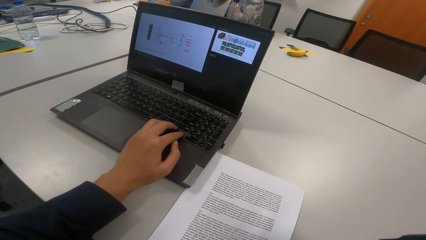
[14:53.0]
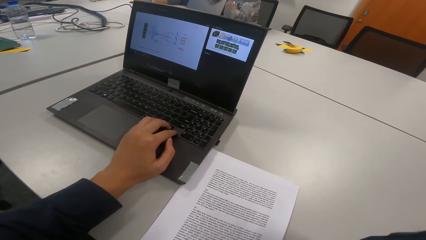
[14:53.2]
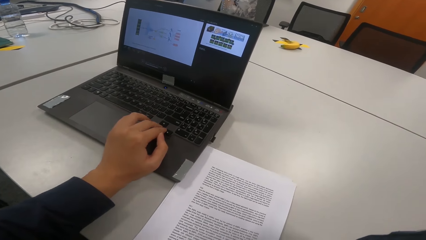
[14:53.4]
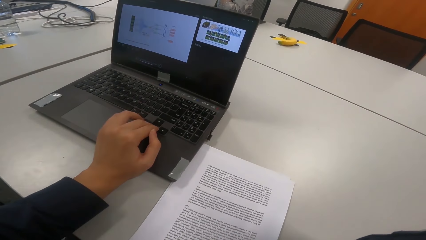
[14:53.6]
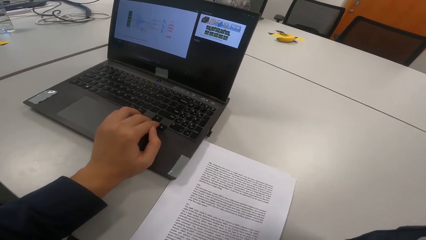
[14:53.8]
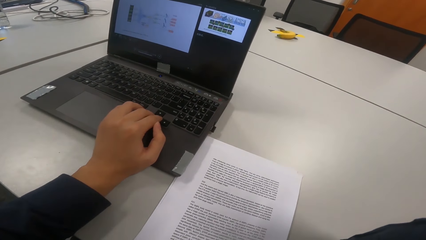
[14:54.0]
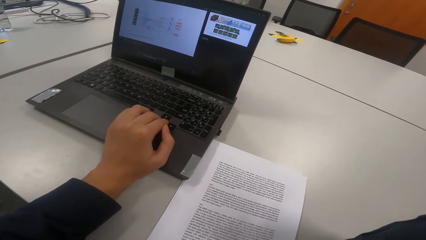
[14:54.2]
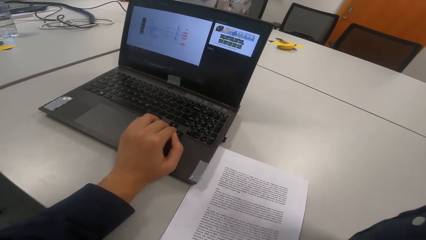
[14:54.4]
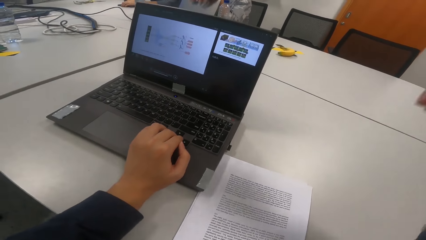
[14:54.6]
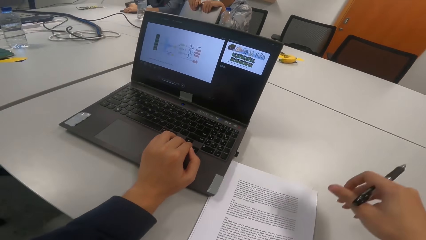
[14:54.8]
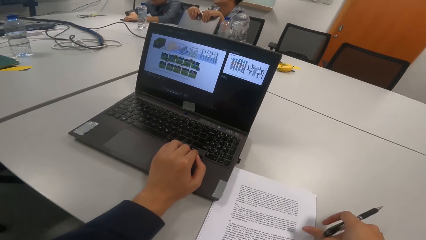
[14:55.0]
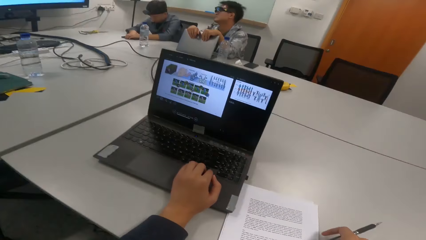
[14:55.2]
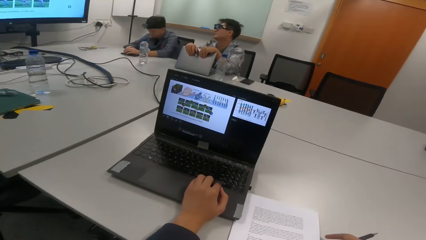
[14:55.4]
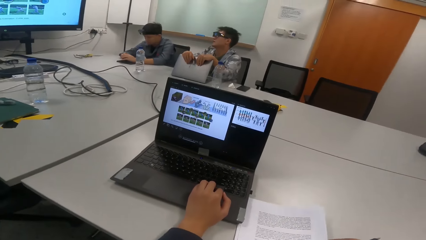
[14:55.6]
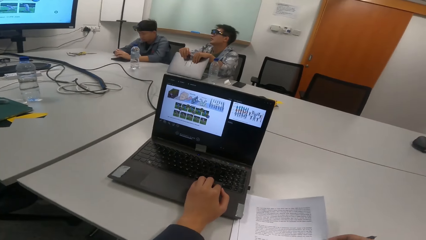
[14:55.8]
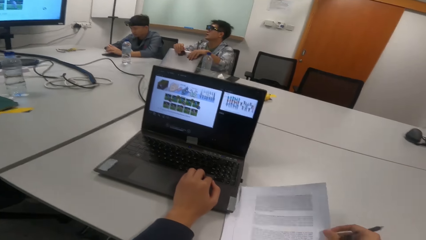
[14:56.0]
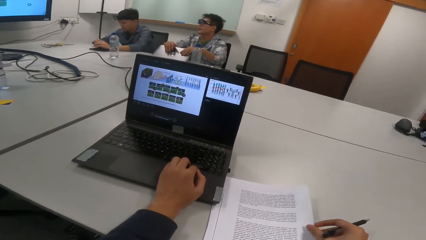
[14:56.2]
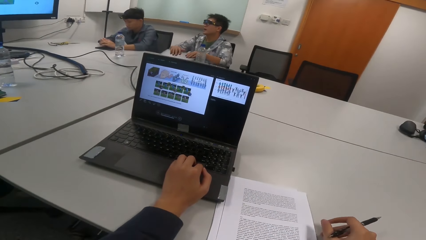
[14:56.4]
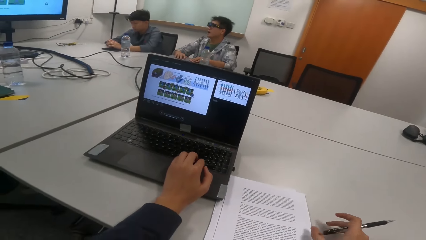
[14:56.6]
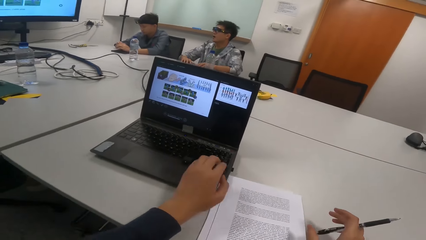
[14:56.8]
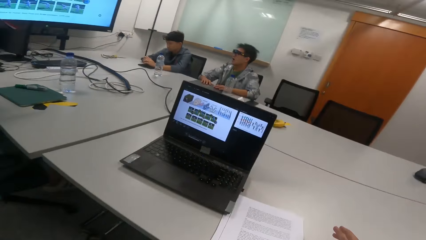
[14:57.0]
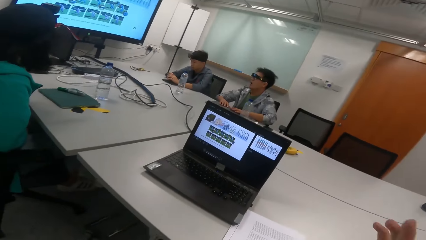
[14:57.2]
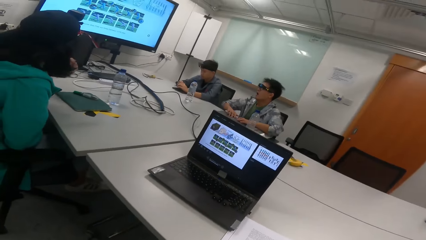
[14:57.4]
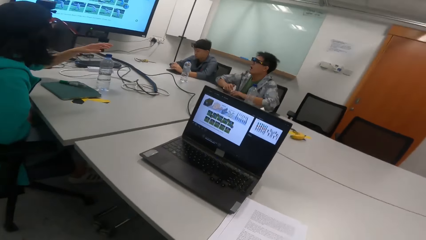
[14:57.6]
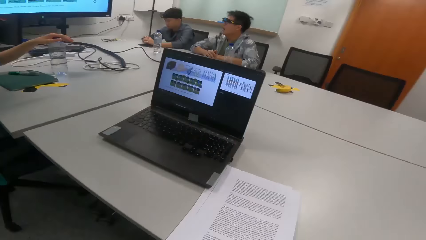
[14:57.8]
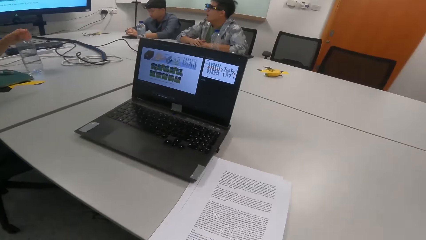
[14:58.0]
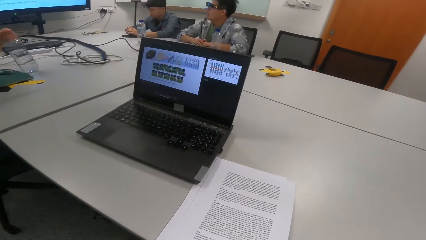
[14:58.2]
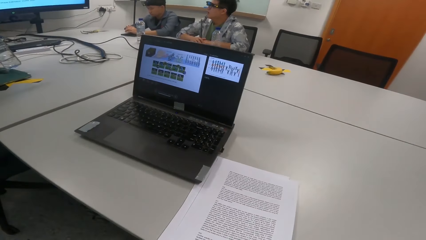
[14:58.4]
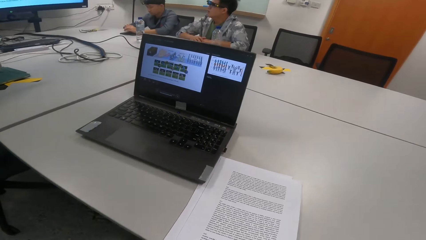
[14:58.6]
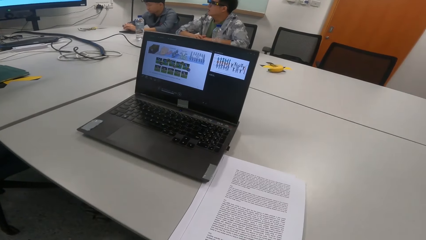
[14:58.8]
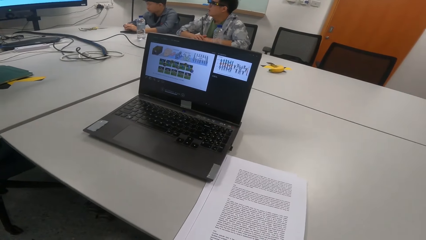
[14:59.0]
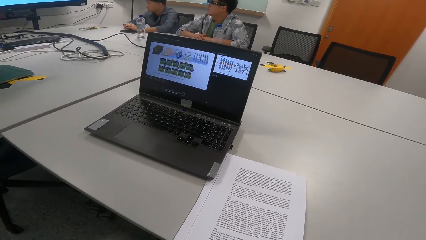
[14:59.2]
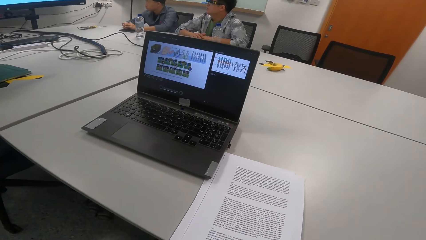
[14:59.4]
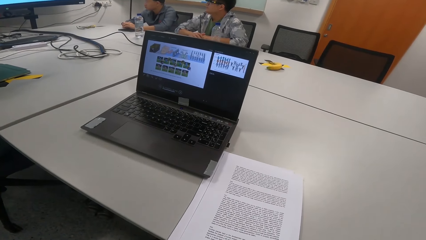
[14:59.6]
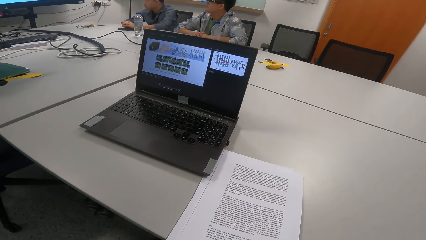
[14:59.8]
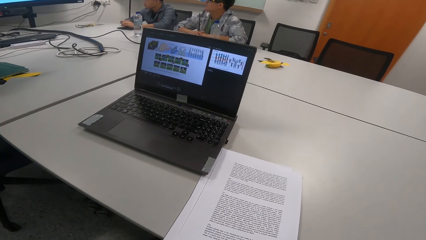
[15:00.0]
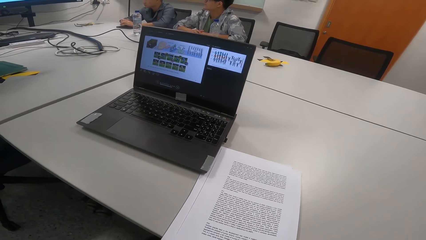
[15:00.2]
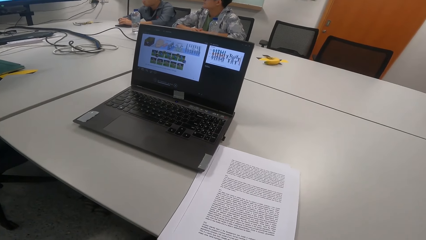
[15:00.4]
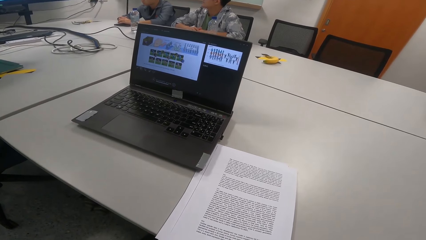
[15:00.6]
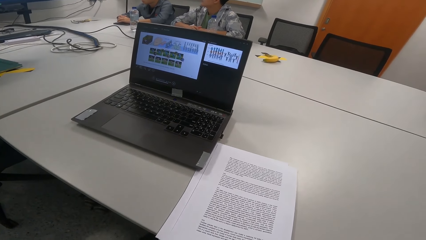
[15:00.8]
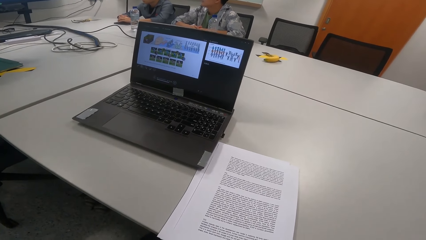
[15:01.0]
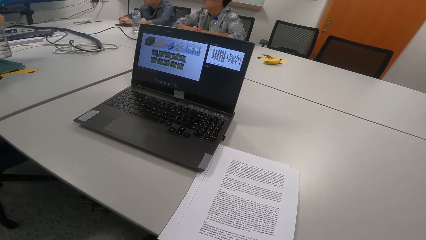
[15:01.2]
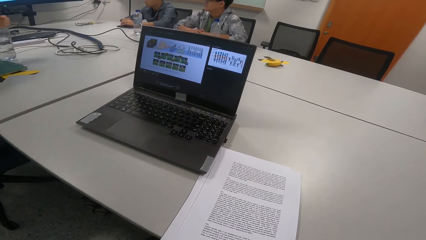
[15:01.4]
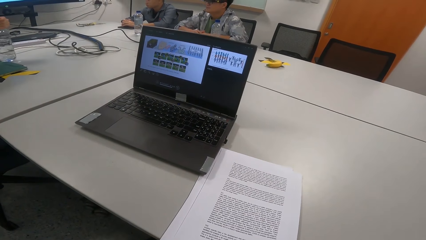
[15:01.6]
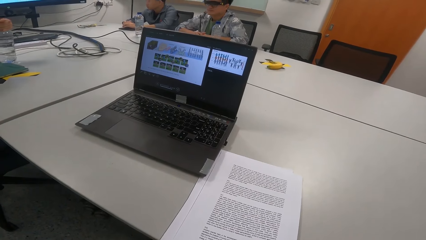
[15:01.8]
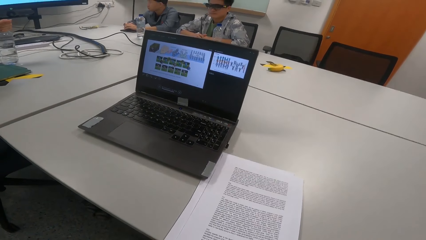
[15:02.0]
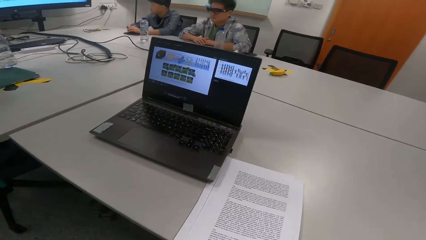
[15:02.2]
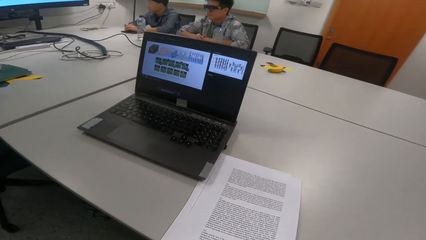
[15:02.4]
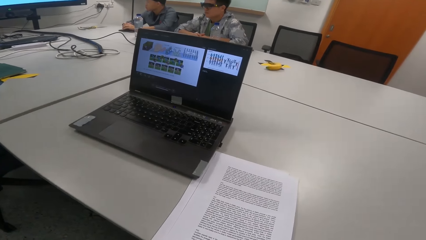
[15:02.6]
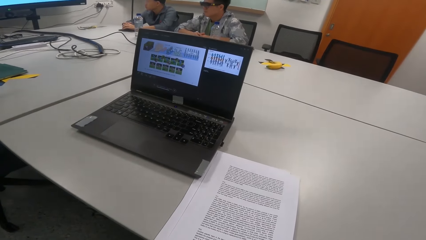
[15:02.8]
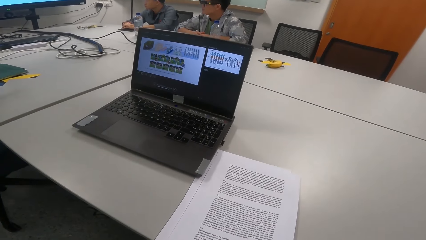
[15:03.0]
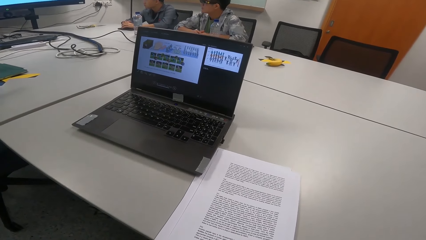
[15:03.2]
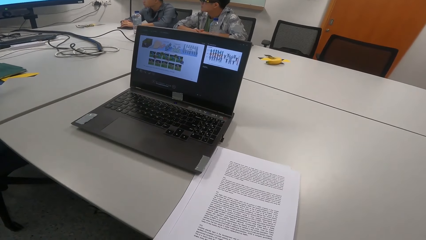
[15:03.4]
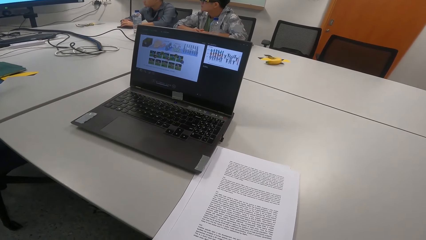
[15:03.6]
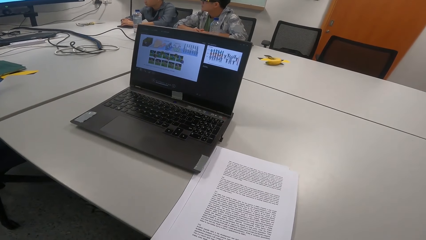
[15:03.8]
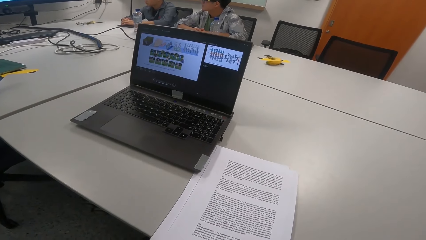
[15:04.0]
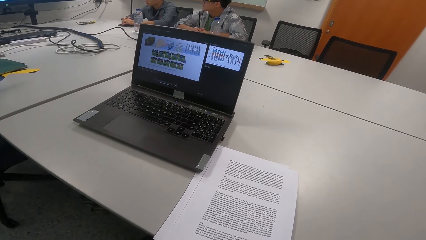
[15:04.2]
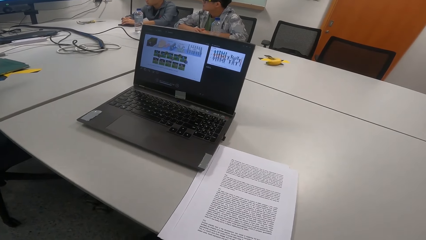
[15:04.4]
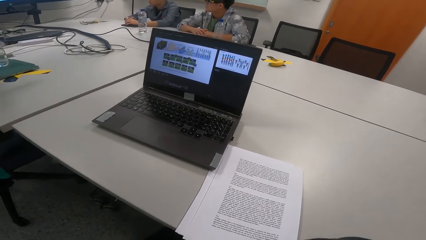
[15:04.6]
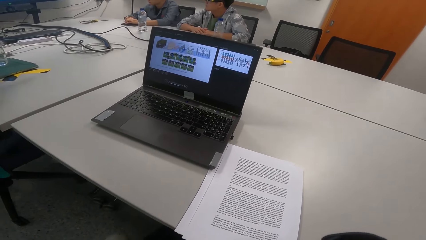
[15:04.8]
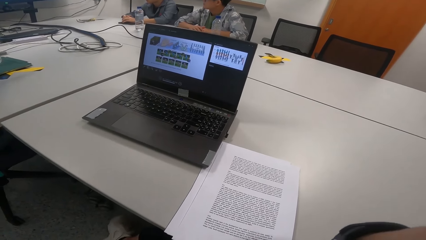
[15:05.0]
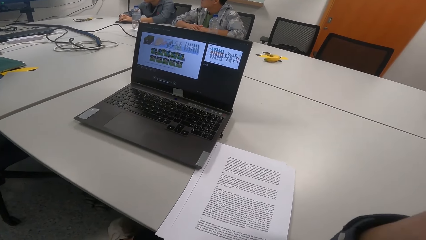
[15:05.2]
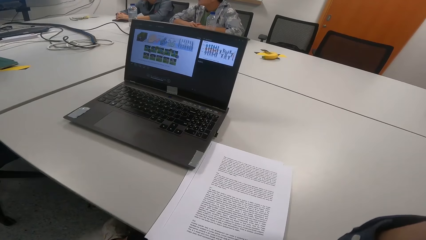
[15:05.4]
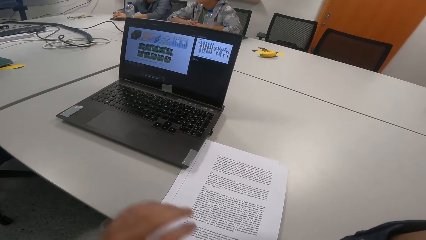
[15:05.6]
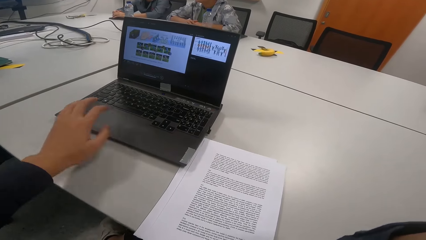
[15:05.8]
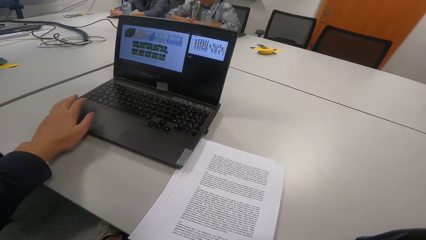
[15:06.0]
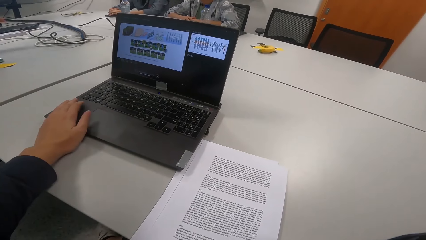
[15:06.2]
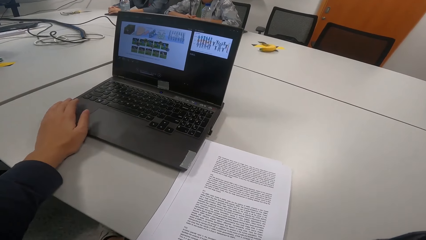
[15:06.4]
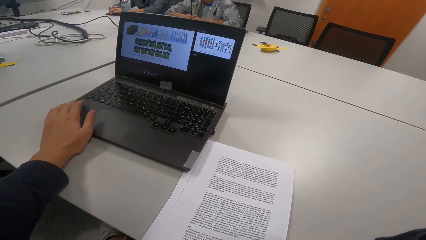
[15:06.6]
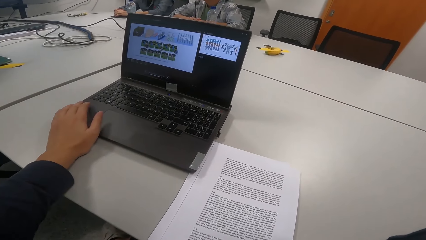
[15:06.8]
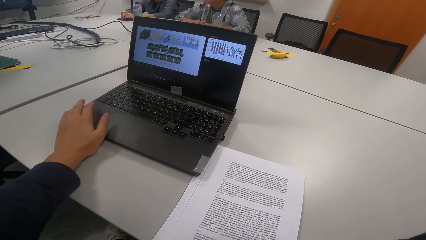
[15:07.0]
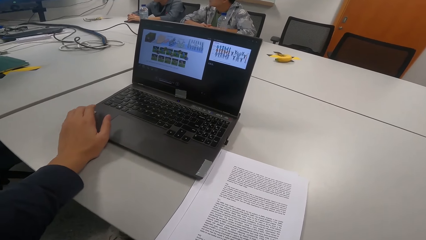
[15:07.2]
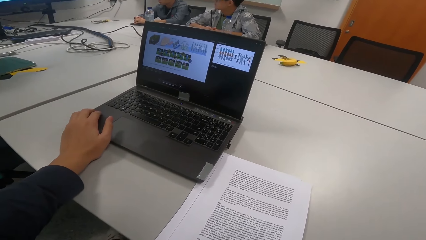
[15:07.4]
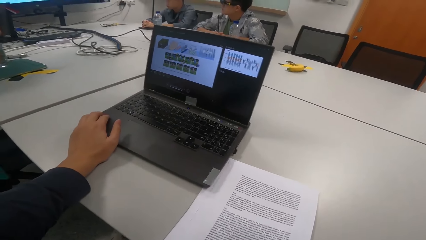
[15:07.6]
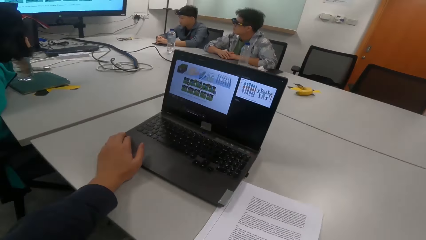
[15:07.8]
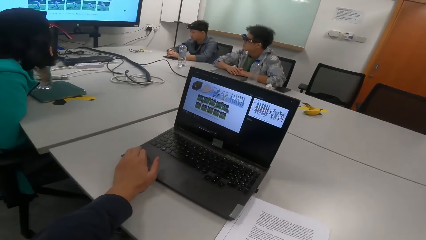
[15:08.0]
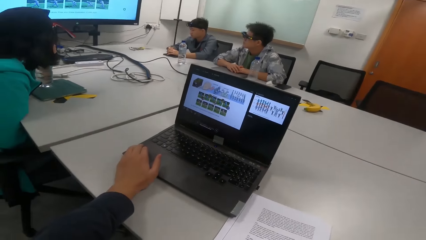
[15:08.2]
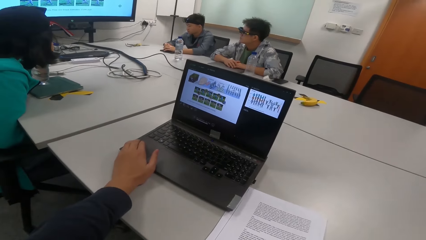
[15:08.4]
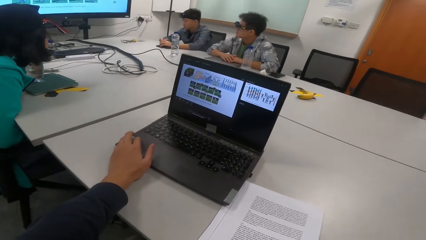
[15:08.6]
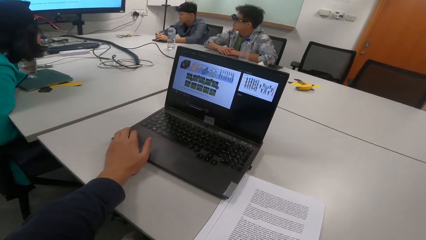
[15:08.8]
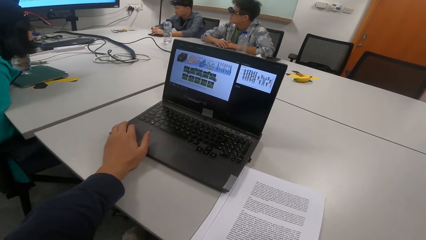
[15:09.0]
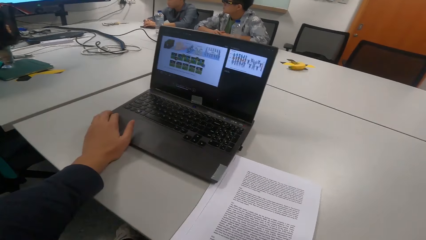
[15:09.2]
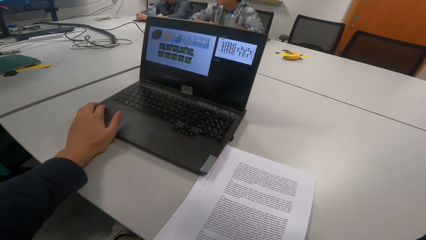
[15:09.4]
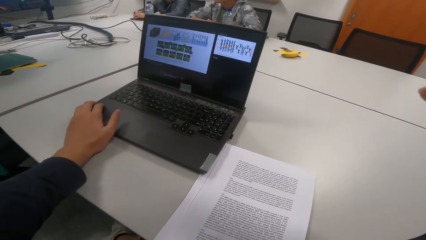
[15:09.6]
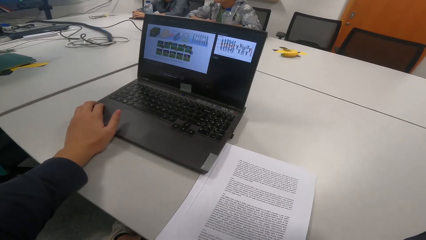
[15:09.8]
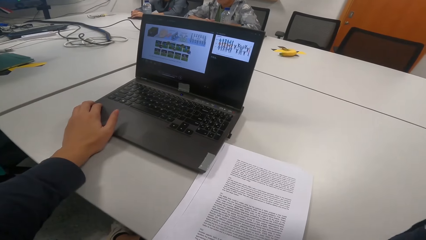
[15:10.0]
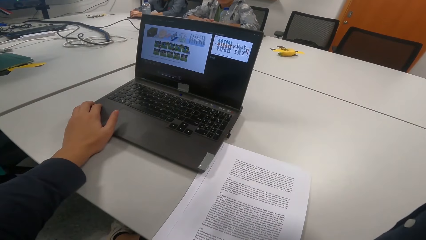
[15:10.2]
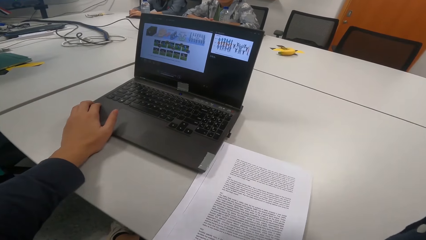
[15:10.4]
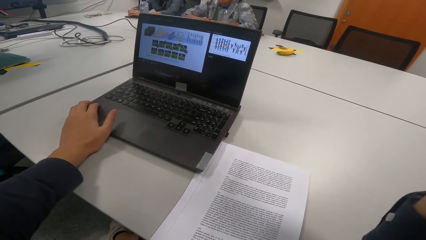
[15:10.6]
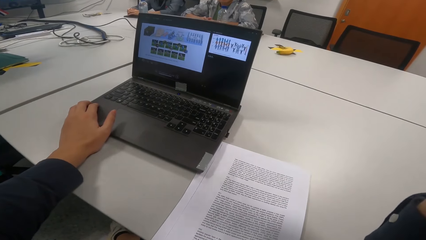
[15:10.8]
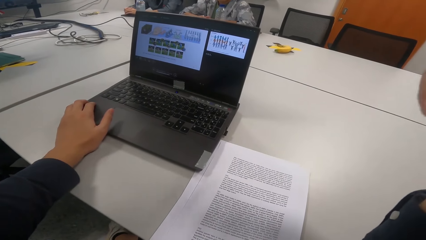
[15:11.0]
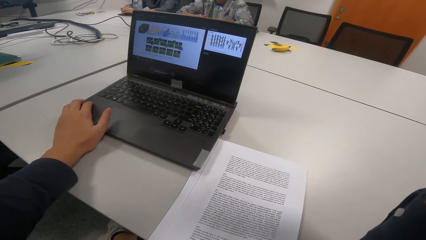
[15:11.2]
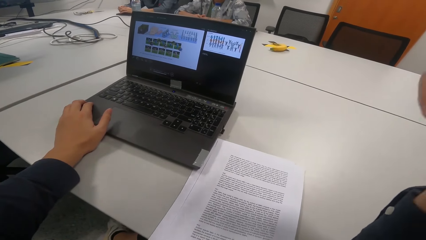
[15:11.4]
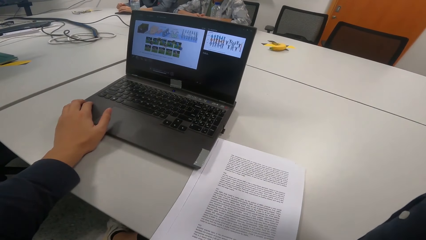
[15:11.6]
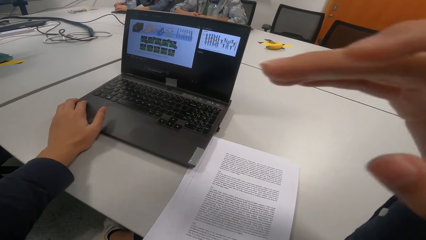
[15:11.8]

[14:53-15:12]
The camera wearer operates the laptop. They move the paper on the table. A man closes the laptop. The camera wearer reads a presentation. A person picks up the bottle. The person drinks water. The person places the bottle on the table. The person picks up the bottle. The camera wearer touches the papers.
